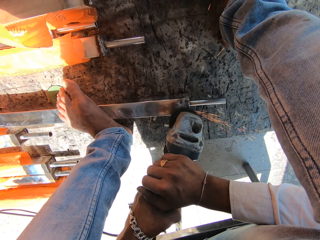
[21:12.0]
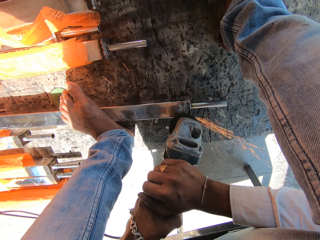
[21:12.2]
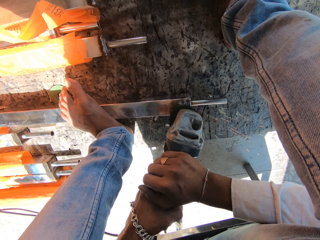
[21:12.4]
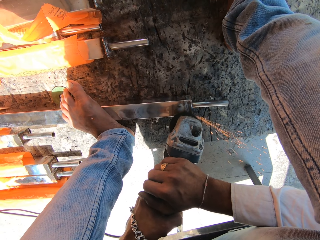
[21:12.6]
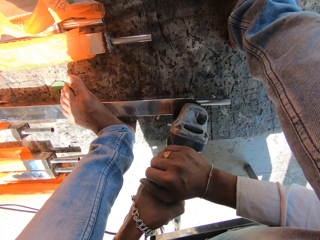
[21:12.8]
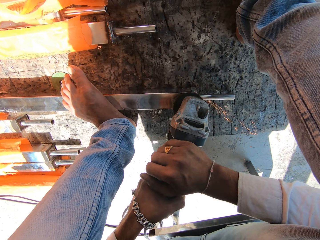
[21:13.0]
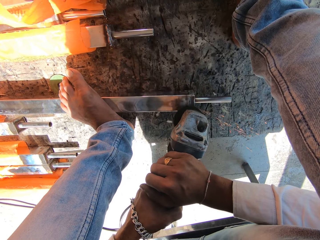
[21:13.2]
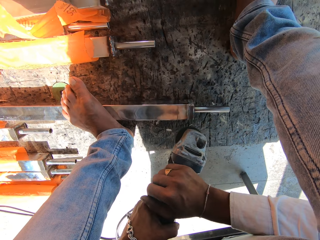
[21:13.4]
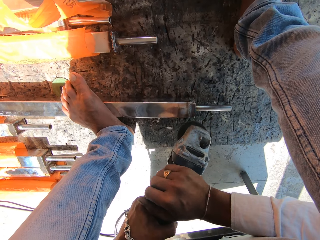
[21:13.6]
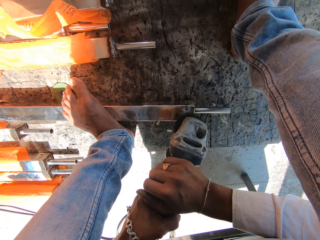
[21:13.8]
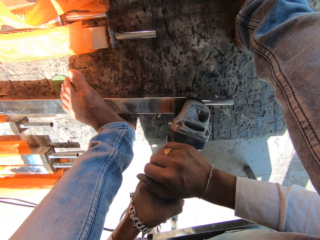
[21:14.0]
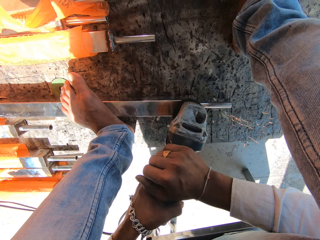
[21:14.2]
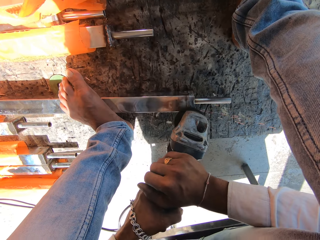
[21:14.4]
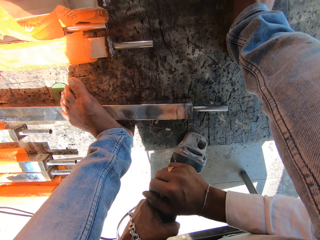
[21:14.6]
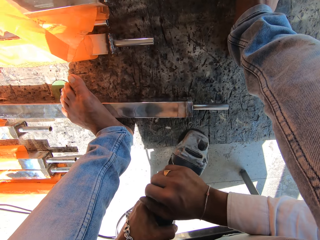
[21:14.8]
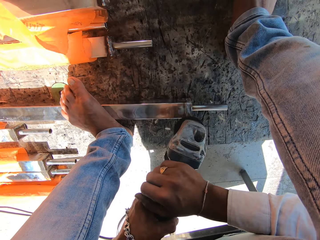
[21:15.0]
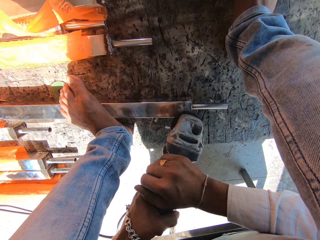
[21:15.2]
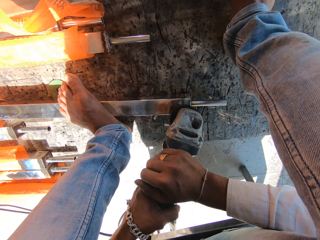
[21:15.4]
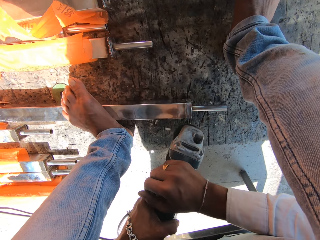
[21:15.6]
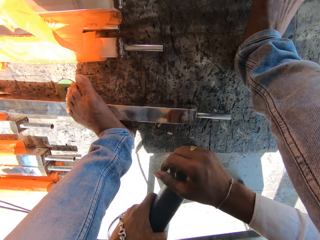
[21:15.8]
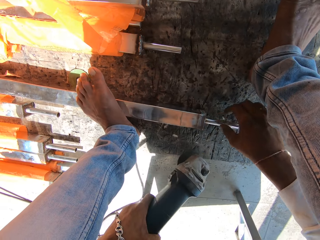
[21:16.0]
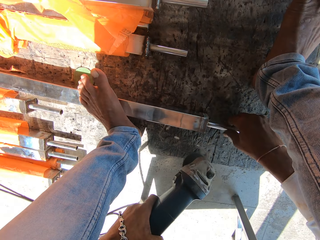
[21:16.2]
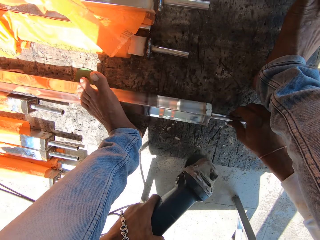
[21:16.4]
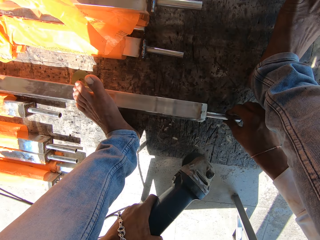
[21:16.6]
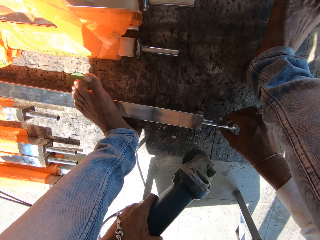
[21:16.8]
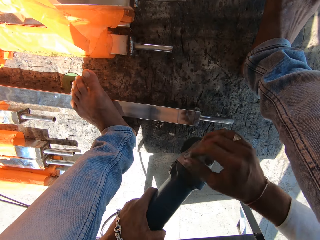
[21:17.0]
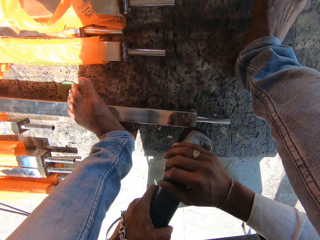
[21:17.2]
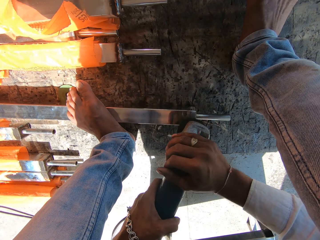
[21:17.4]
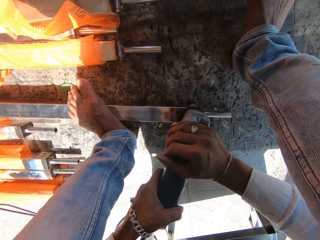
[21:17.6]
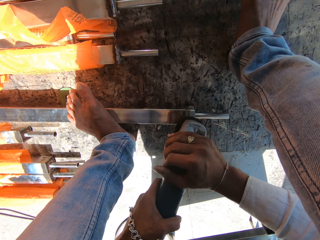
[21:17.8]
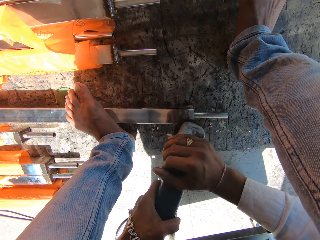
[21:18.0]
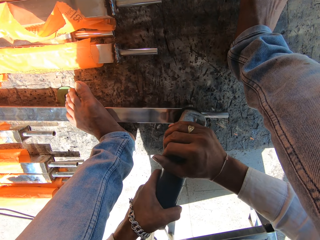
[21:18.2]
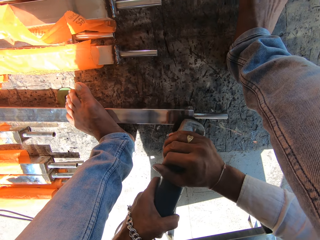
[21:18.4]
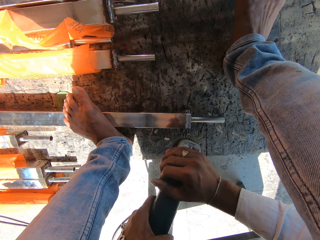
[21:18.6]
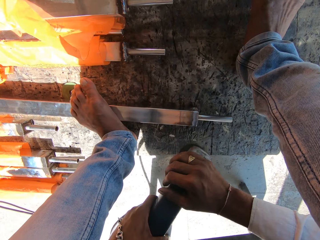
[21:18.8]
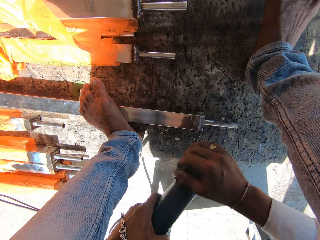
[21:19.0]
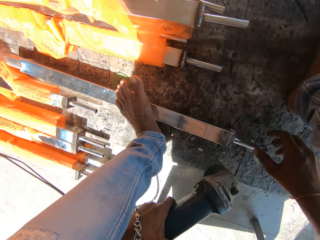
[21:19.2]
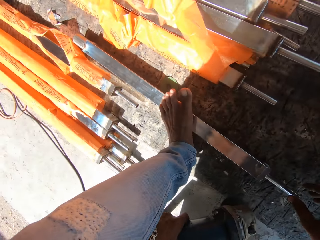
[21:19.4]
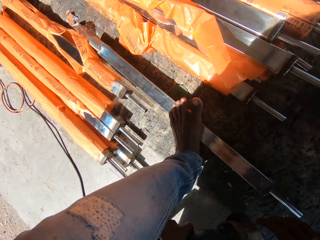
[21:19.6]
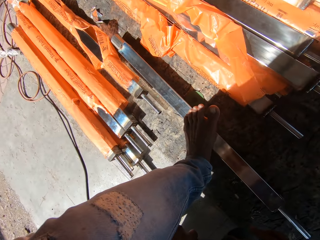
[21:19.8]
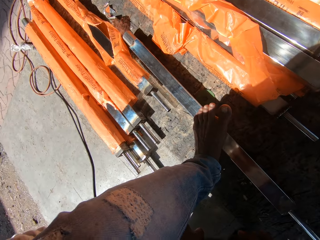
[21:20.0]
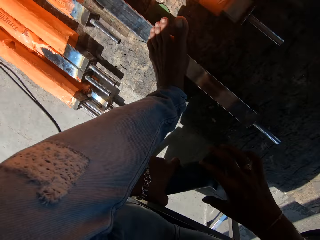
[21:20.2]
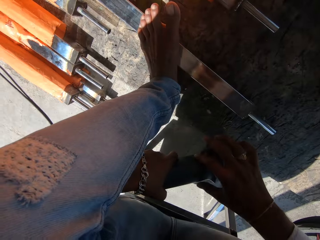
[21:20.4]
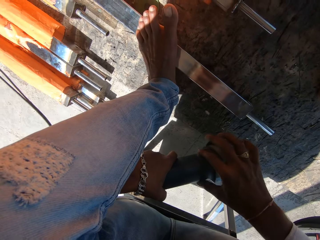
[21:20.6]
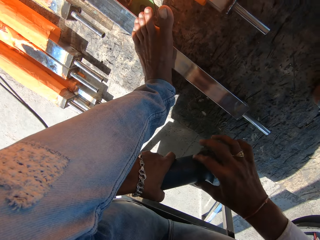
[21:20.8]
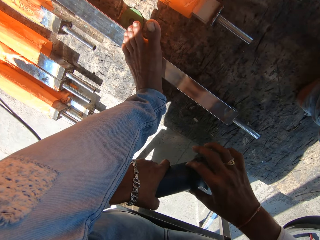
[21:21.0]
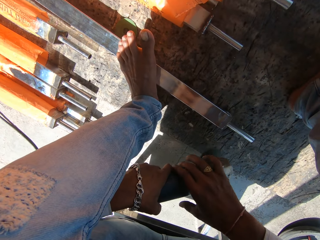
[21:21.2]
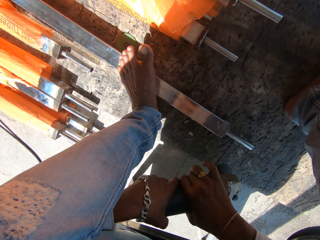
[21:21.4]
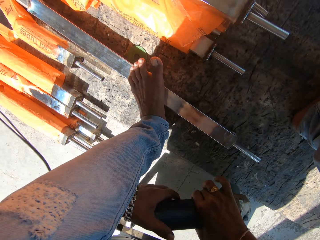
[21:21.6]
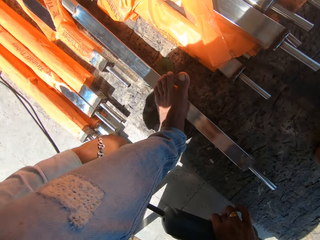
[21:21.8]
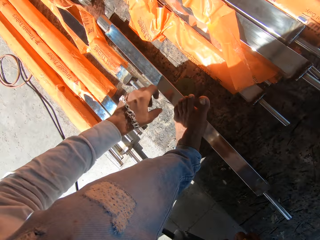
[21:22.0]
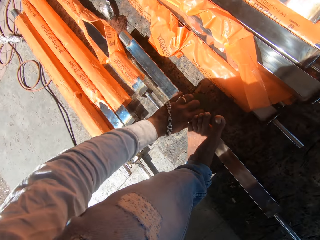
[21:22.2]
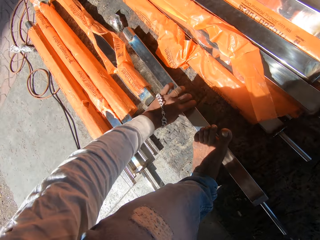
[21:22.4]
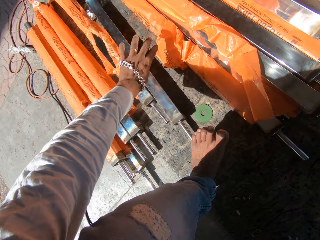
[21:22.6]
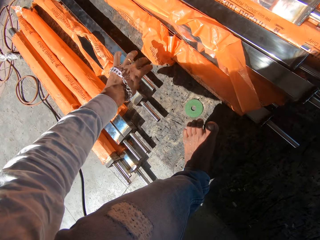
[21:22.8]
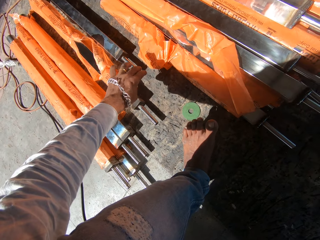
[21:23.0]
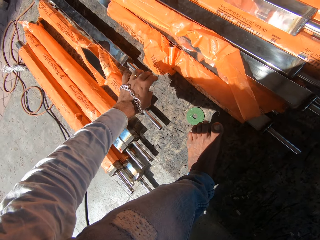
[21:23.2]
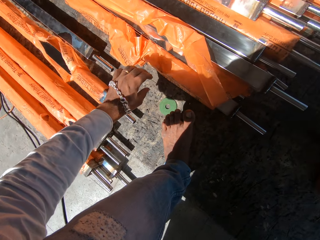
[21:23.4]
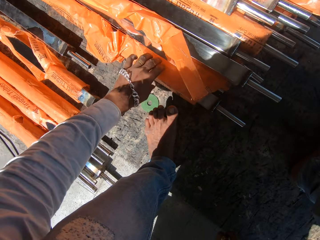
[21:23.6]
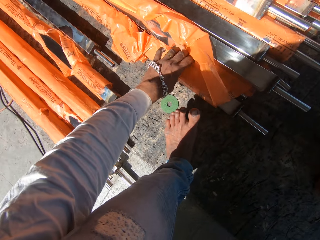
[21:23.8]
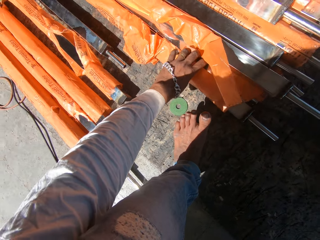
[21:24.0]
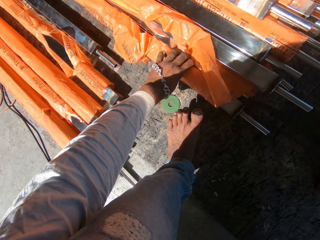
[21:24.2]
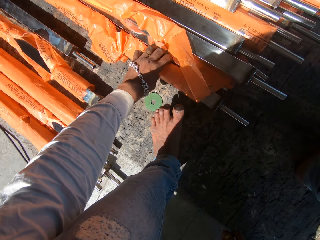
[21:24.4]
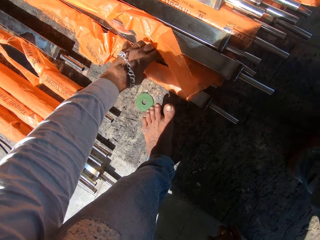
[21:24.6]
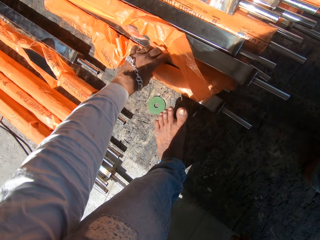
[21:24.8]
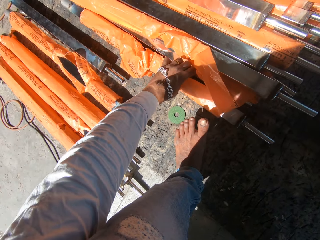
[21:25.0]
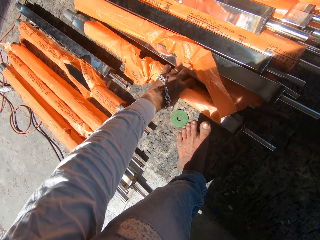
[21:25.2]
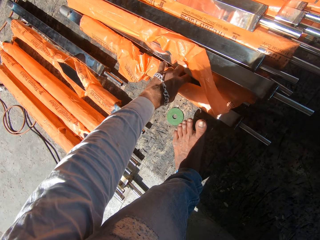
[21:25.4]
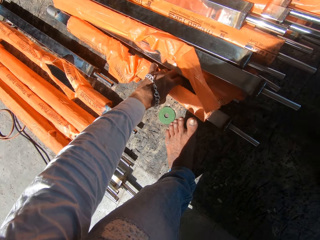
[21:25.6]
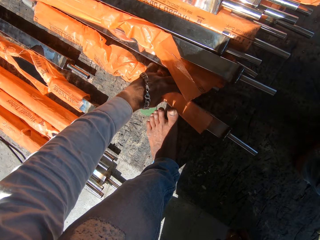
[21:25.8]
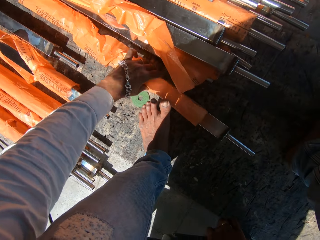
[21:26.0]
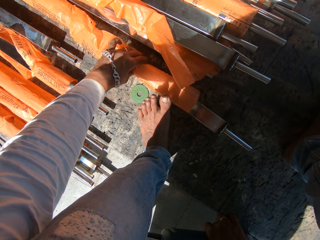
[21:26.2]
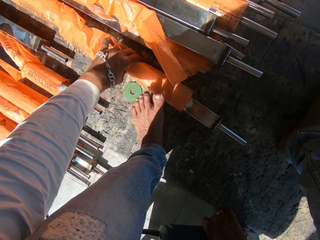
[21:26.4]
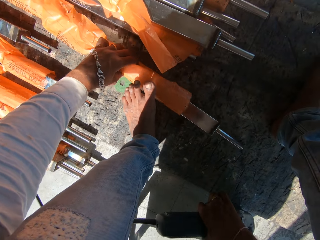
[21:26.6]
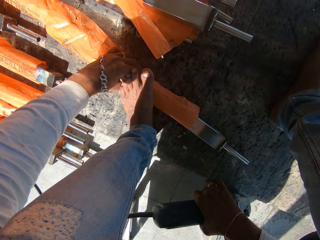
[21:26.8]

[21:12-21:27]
The camera wearer flips the metal rod with his right hand. He picks up the metal. He grinds the rod on the ground with the angle grinder in both hands. He turns off the angle grinder with his right hand. He picks up the metal. He moves the rod on the ground with his left hand. He picks up the rod from the ground with his left hand.

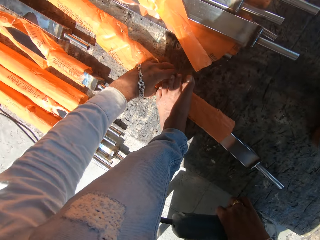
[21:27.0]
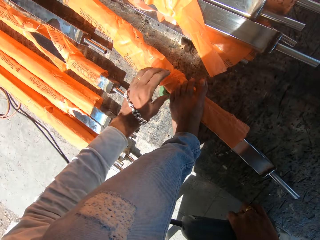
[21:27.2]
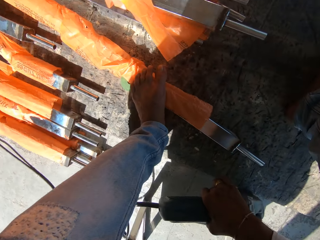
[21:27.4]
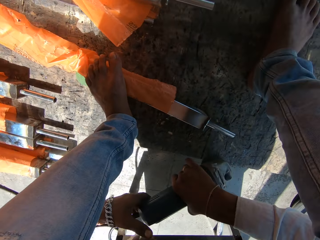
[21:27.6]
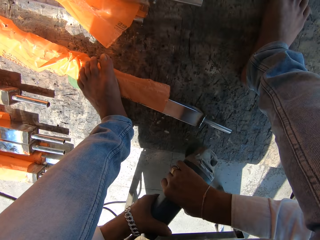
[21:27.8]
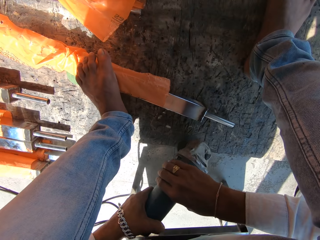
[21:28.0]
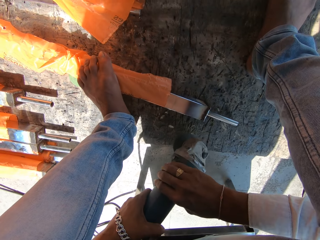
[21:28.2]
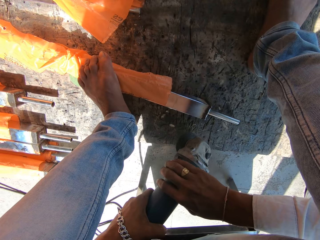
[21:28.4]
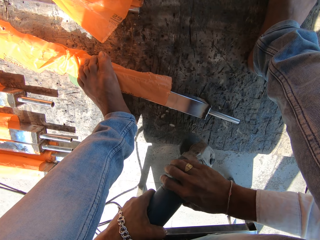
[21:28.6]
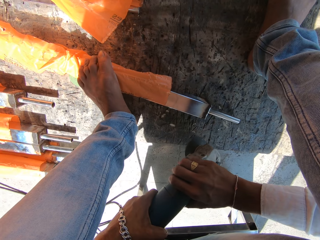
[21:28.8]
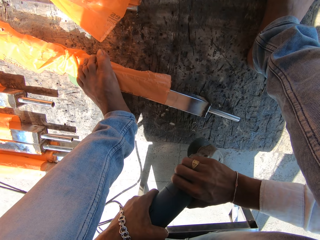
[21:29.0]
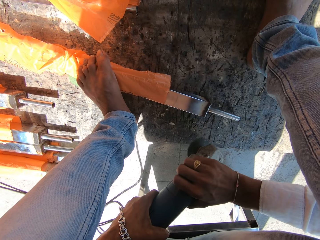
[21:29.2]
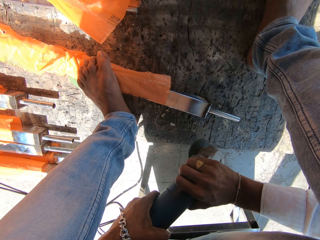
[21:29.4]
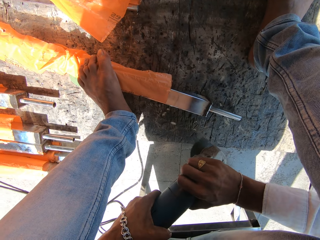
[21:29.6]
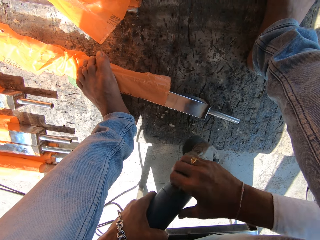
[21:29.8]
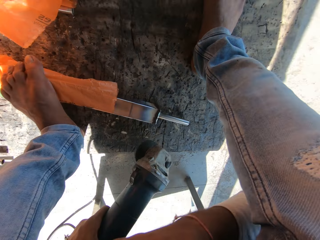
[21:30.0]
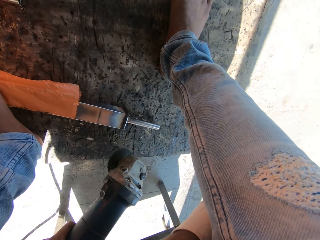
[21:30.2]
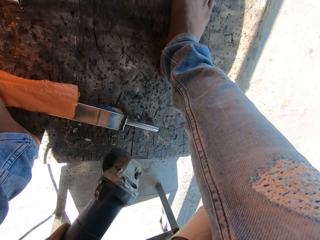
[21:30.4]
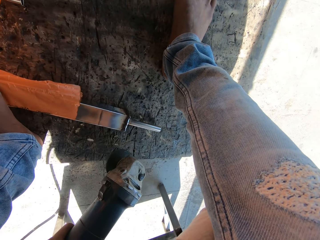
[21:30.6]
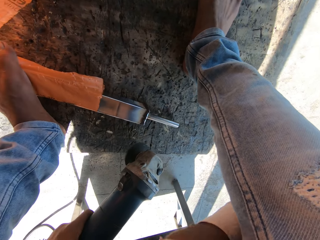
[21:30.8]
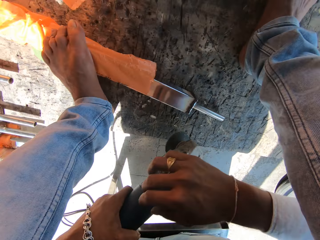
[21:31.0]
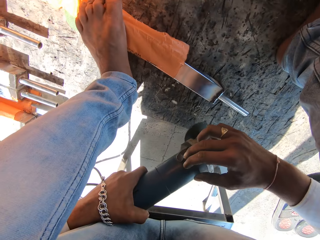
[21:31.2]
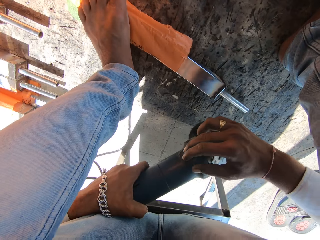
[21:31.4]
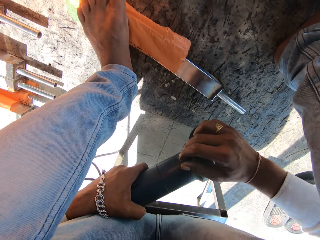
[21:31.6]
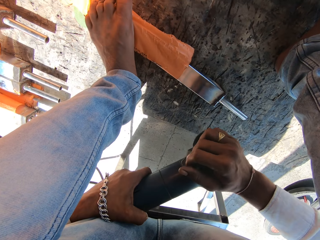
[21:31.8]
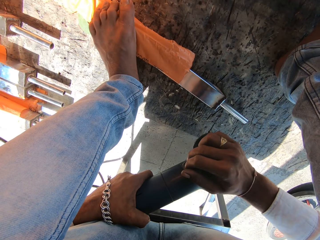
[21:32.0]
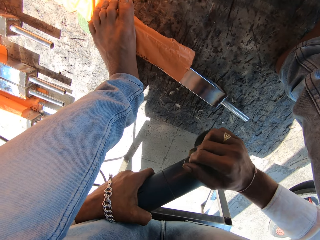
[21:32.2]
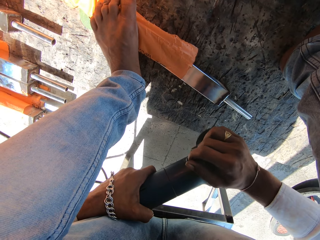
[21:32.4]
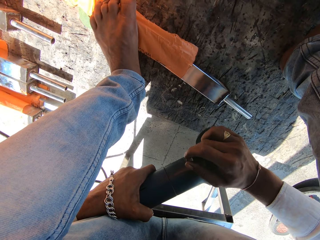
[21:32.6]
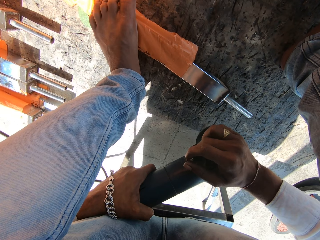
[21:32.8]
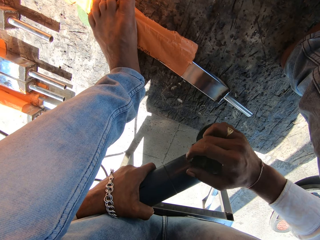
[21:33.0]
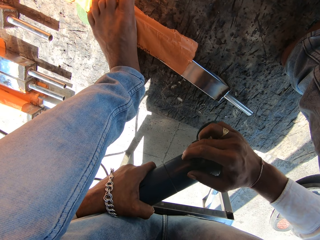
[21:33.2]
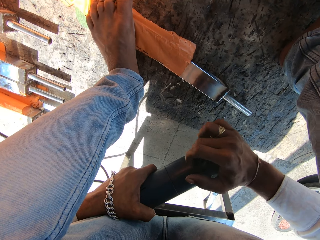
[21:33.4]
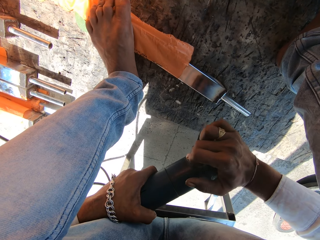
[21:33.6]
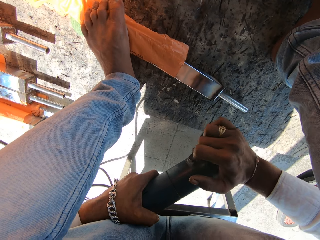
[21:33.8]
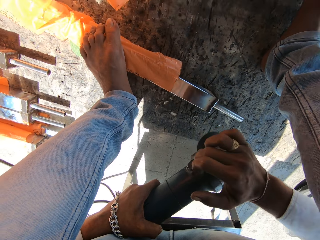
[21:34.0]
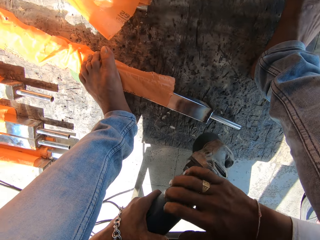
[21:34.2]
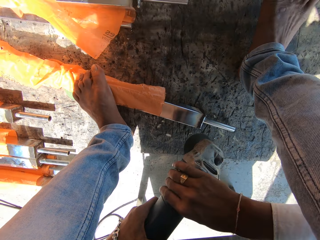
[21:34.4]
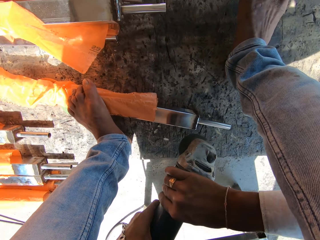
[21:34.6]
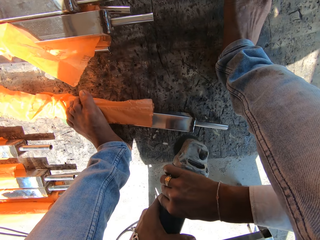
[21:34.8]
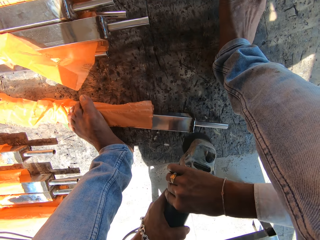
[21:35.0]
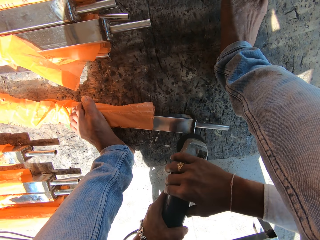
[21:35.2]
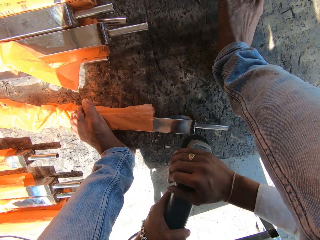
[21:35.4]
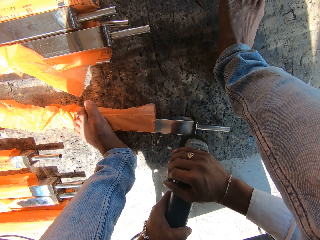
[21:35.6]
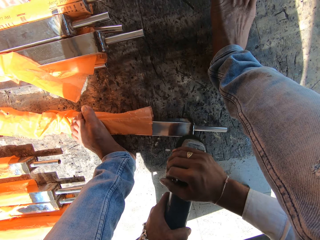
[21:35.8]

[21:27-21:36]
The camera wearer steps on the rod with his left foot. He holds the angle grinder with both hands. He turns a knob on the angle grinder with his right hand. He turns on the angle grinder with his right hand.
